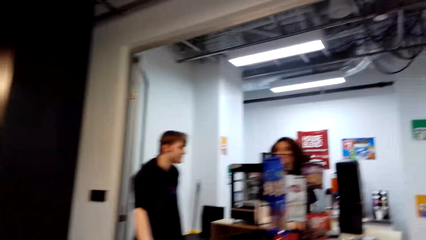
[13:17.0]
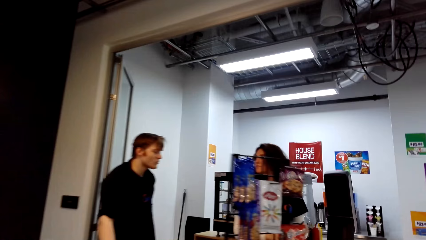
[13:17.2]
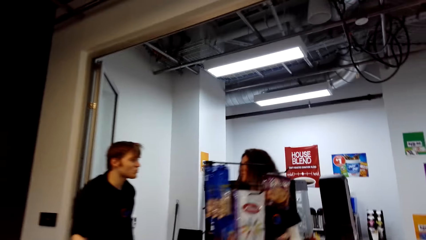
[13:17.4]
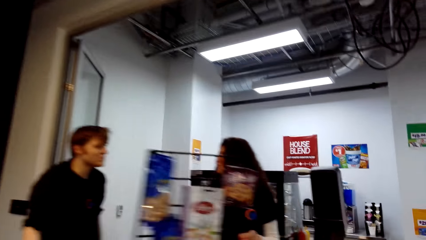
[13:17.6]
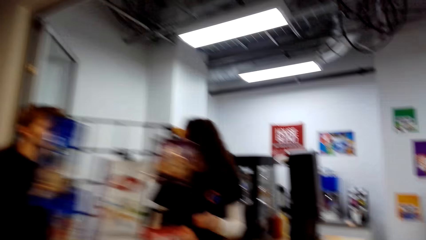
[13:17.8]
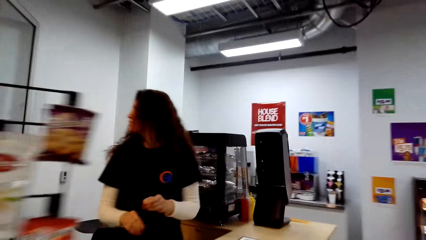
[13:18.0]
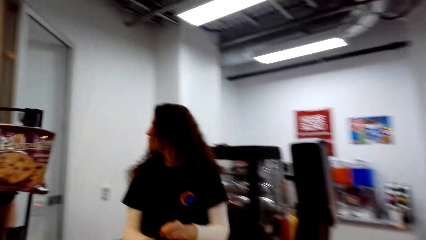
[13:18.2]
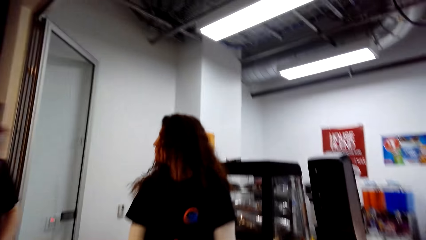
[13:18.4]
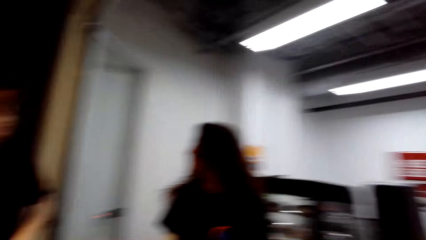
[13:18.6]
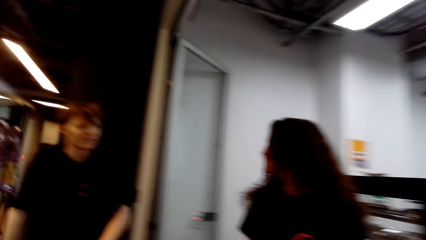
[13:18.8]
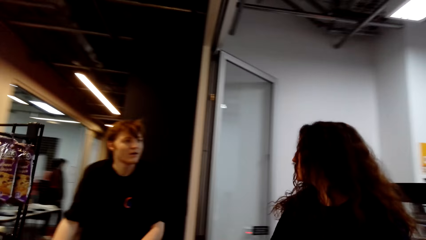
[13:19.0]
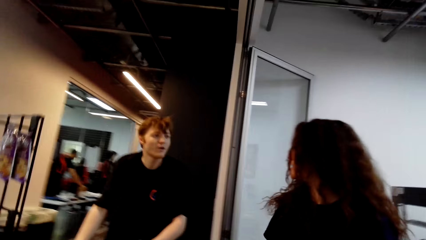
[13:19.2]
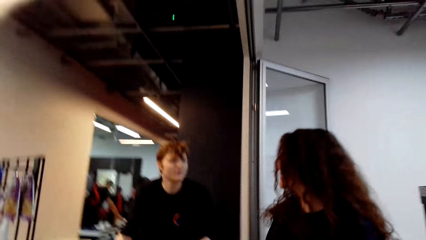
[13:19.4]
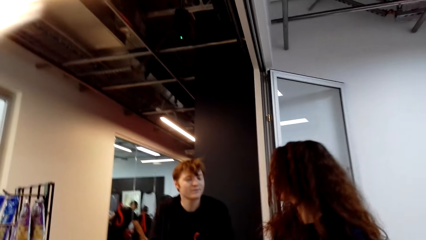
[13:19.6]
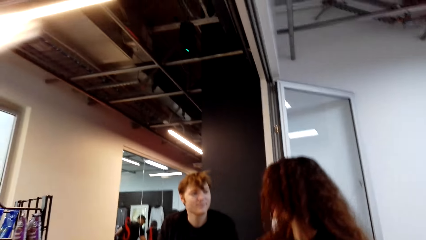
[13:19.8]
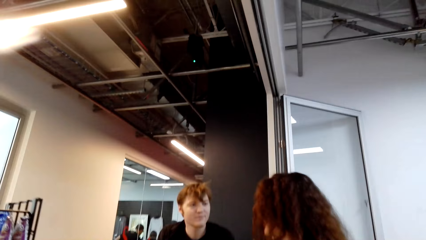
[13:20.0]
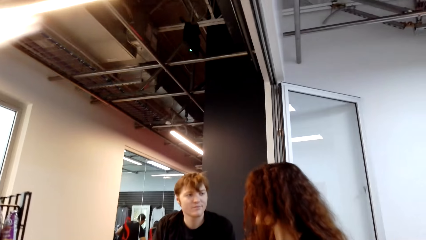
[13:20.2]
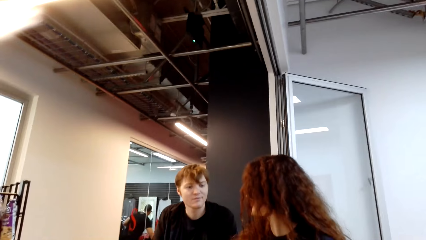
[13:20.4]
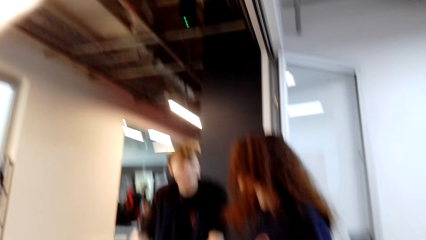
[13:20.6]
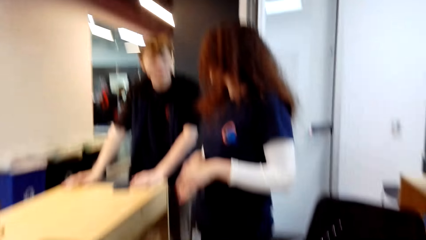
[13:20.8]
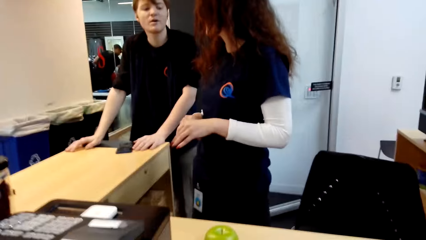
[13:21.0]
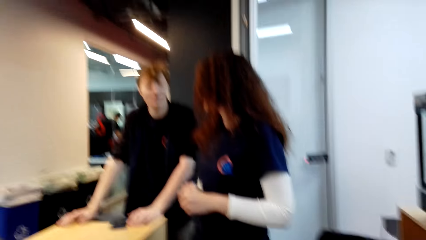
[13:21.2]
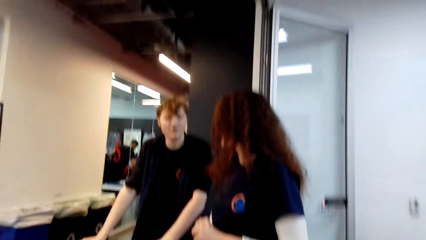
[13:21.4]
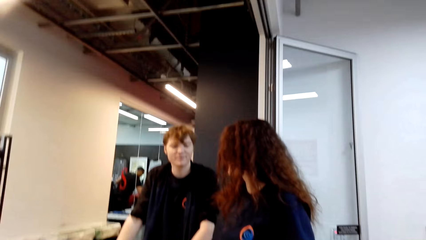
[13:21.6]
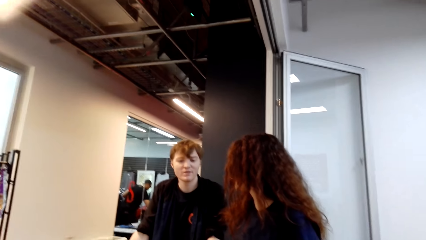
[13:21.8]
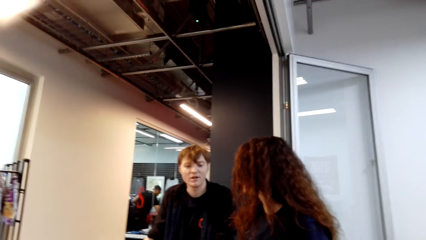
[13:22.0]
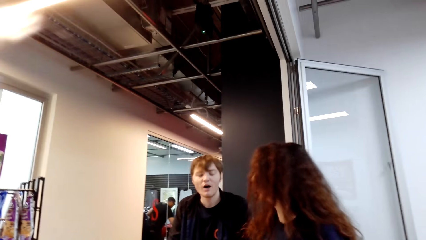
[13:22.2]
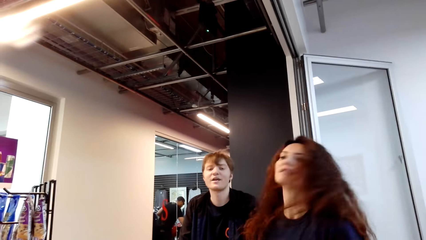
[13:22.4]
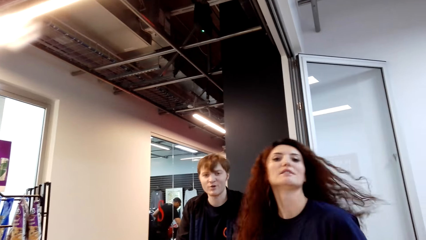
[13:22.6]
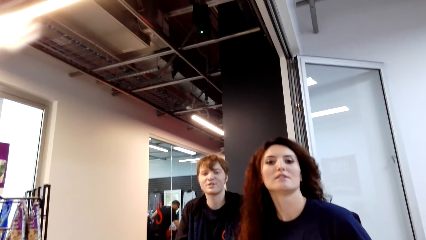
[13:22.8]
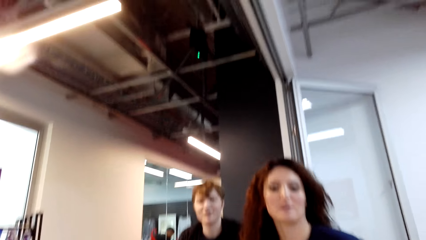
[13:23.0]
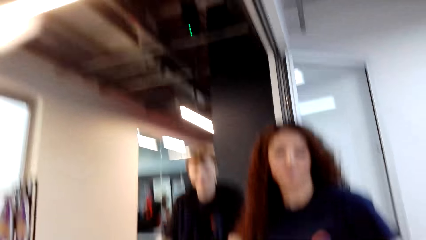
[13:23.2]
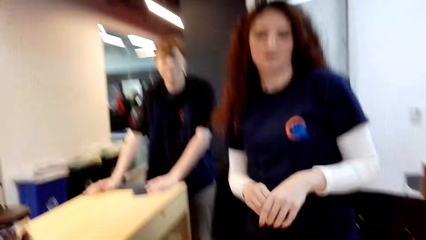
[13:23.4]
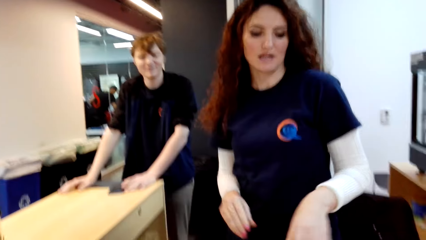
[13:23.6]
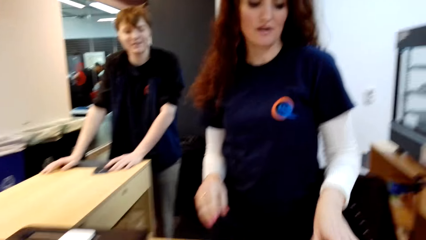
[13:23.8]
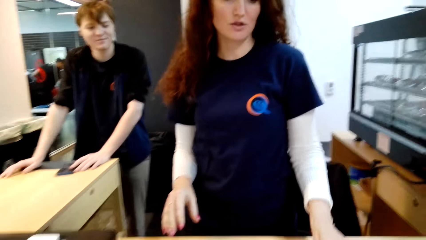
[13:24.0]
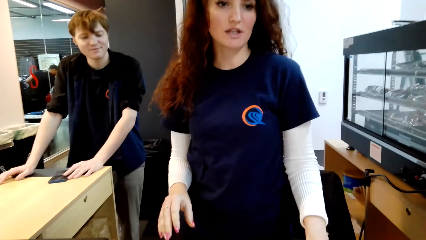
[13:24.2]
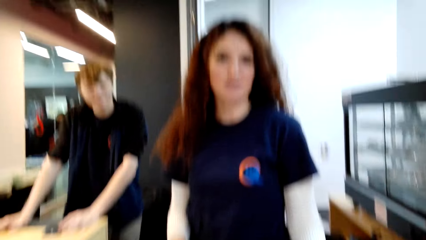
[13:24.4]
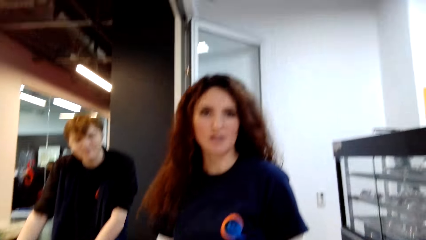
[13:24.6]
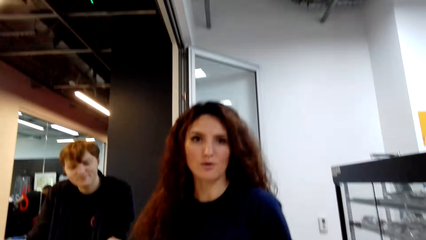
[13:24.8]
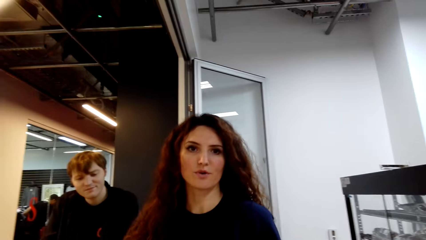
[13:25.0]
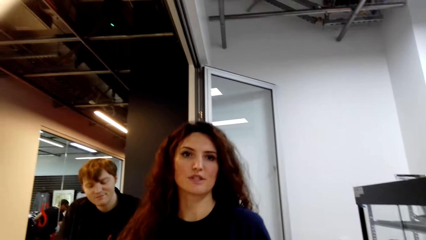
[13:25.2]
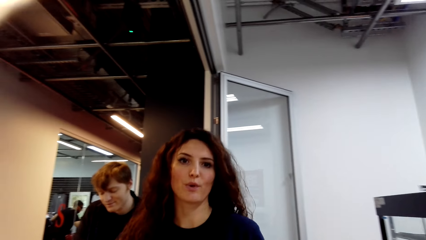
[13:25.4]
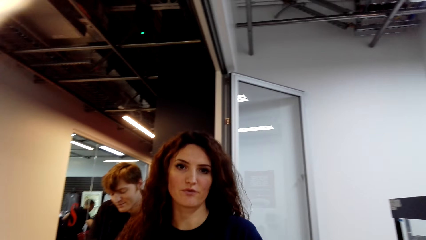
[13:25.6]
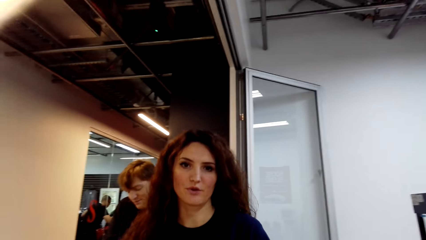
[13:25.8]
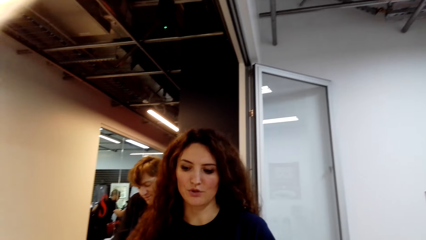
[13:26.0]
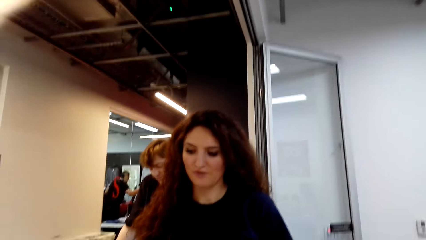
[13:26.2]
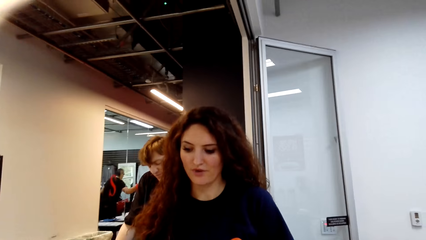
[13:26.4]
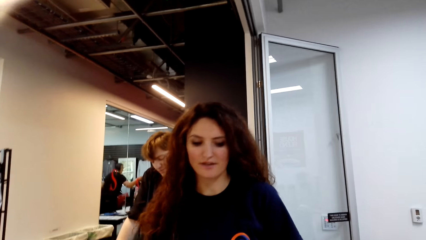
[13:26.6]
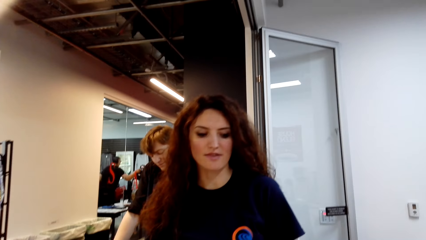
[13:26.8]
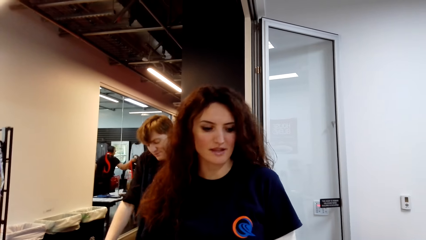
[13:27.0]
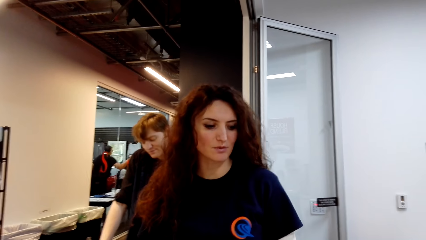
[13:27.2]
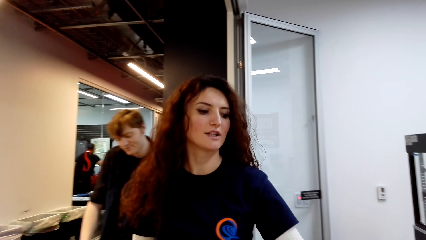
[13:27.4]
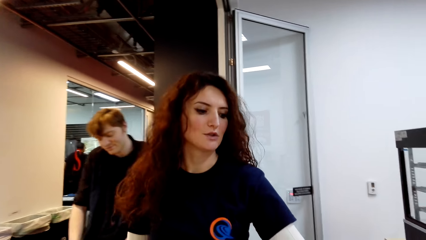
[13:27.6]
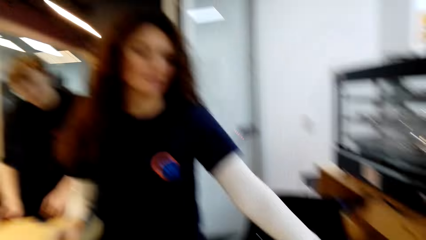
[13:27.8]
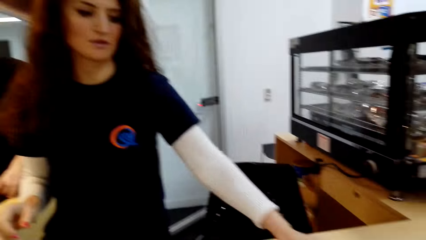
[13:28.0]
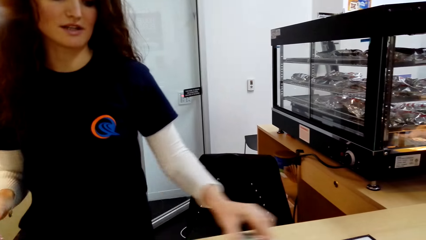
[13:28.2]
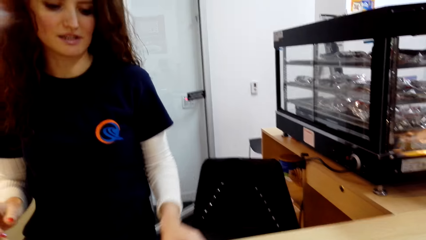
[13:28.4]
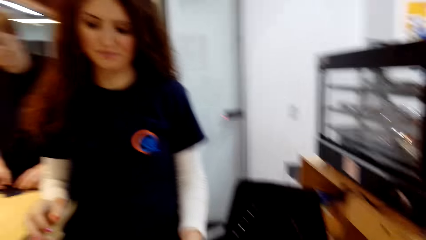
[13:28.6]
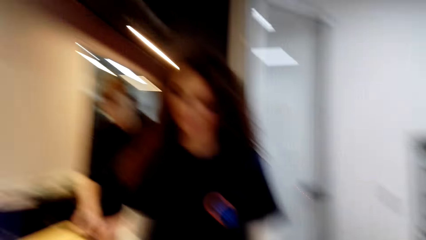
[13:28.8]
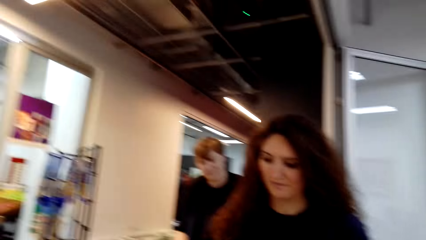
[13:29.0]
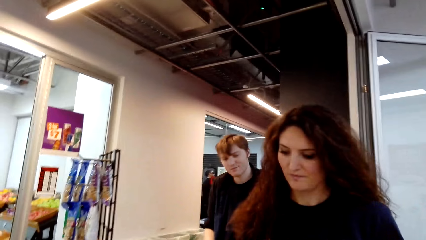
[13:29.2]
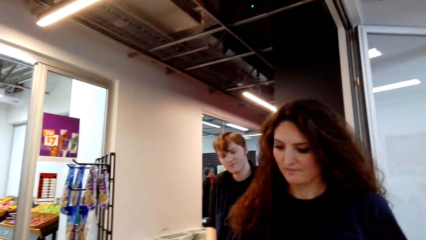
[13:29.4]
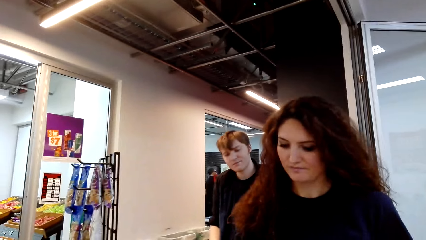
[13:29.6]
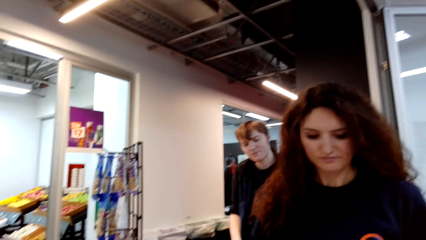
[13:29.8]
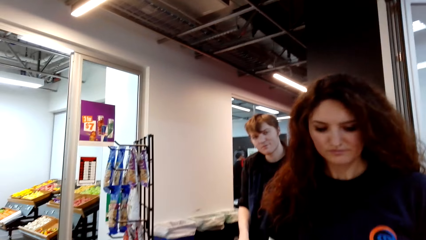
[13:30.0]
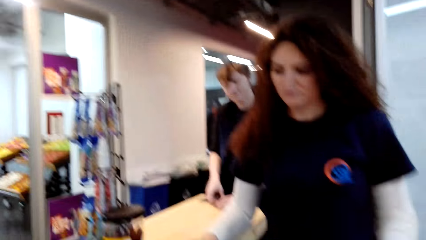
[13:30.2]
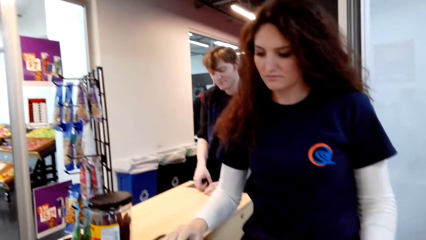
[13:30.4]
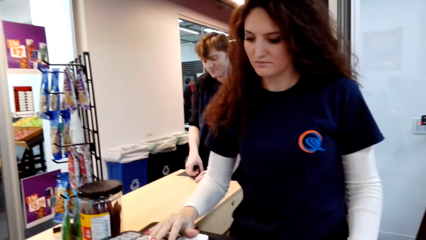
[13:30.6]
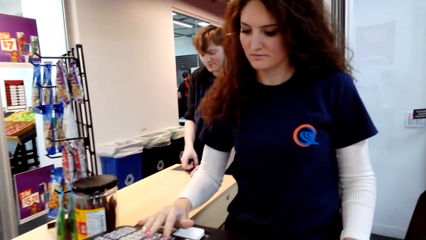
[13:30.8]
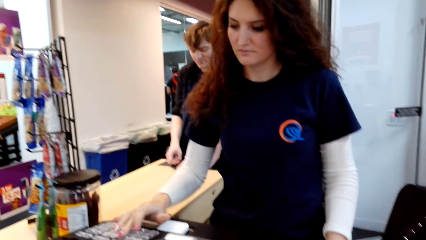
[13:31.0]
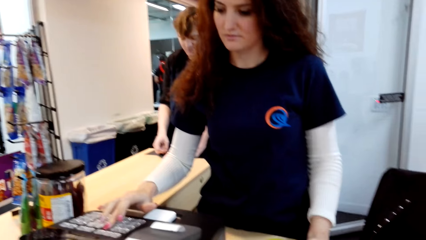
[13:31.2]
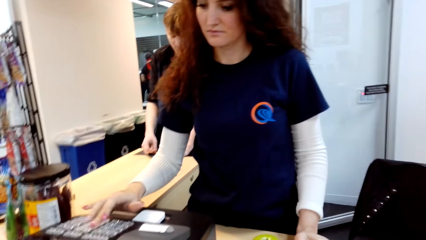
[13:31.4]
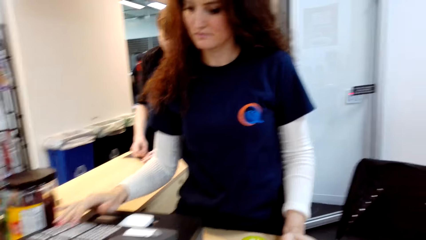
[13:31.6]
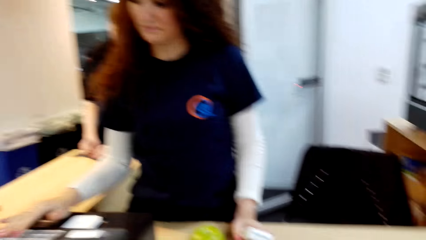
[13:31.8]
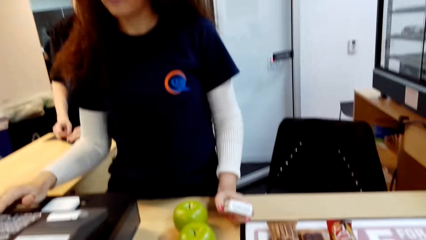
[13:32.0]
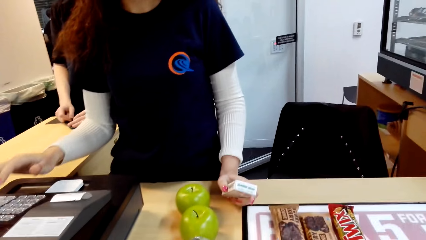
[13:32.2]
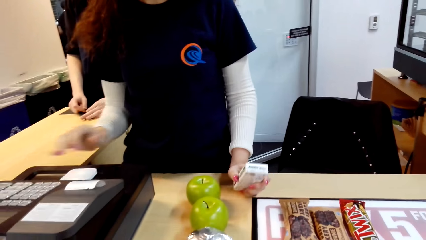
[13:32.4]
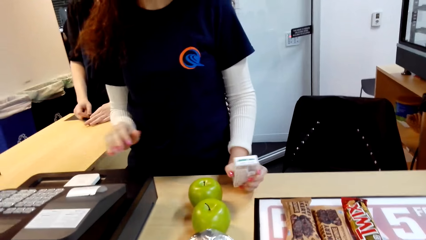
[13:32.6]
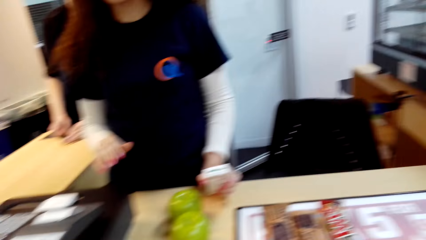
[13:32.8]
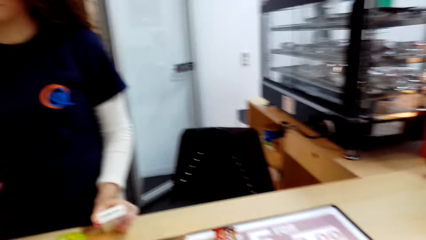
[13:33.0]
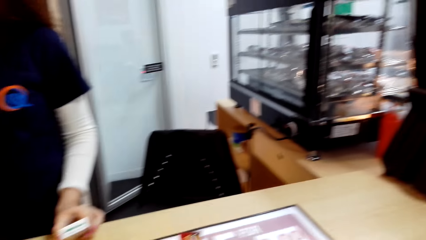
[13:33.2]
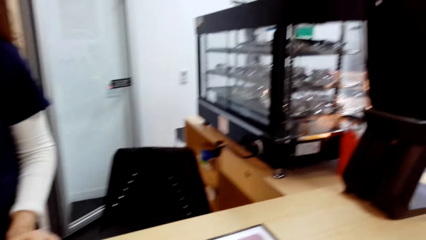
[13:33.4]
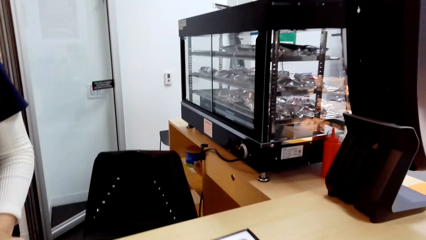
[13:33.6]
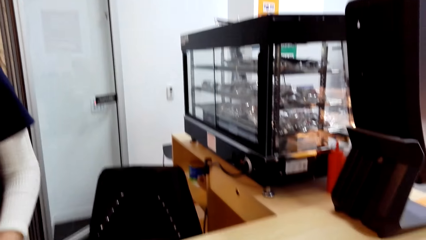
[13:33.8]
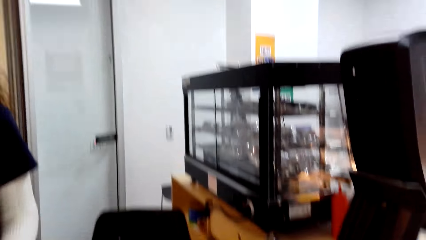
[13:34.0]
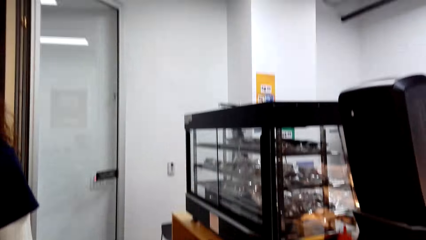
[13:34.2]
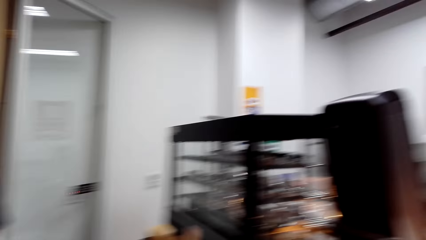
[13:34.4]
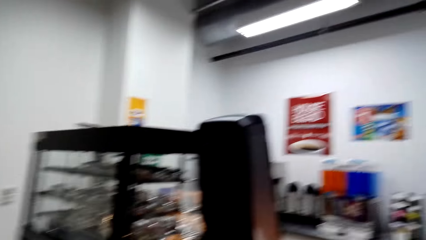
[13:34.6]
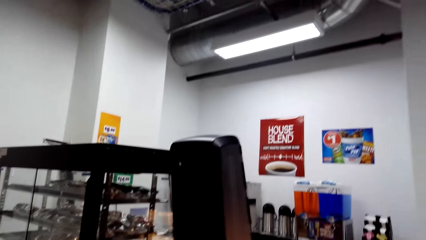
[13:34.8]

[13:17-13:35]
The cashier dialogues with a person. The camera wearer walks around the supermarket. They converse with another person. They dialogue with the first person and the cashier. They pull something on the table. They converse with a third person. The cashier dials the cashier machine. The camera wearer pulls something on the table. They take the bill. They hold something on the hand.
